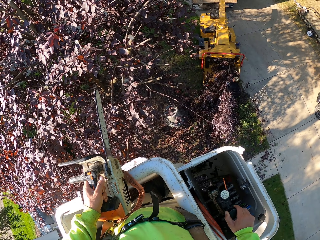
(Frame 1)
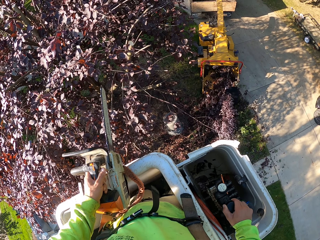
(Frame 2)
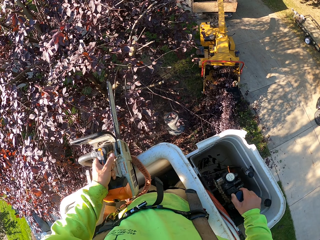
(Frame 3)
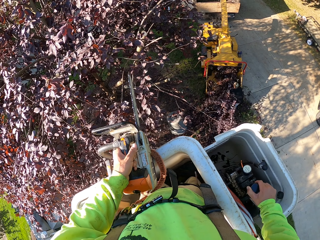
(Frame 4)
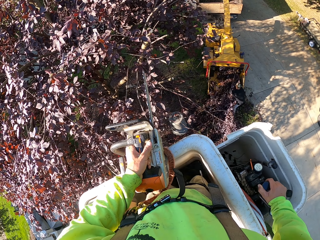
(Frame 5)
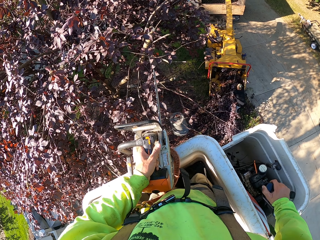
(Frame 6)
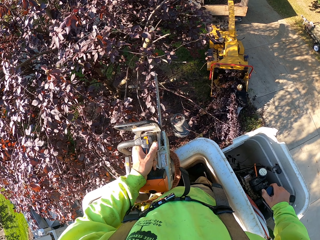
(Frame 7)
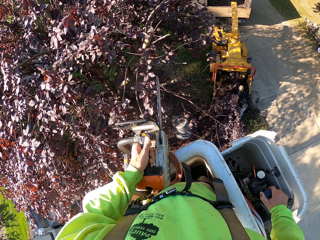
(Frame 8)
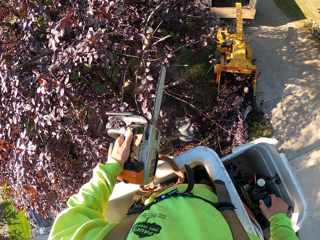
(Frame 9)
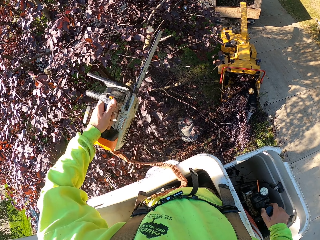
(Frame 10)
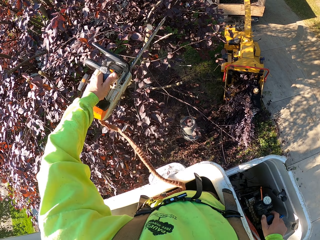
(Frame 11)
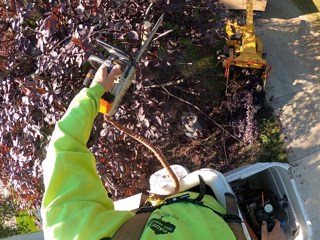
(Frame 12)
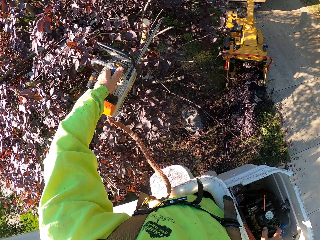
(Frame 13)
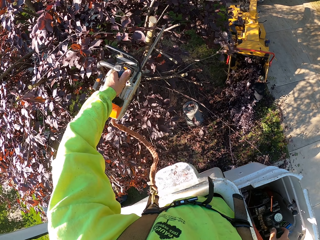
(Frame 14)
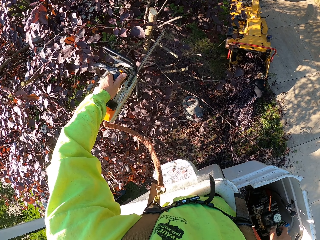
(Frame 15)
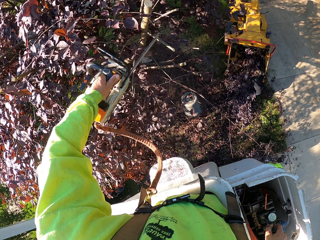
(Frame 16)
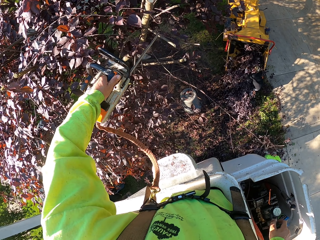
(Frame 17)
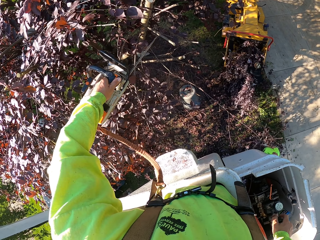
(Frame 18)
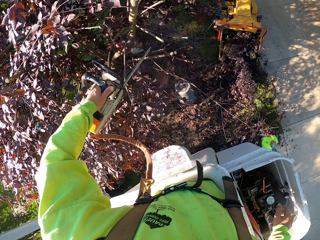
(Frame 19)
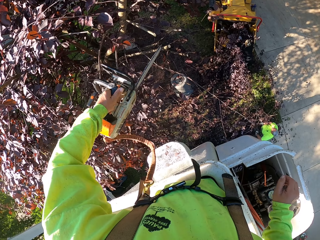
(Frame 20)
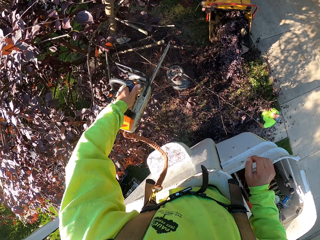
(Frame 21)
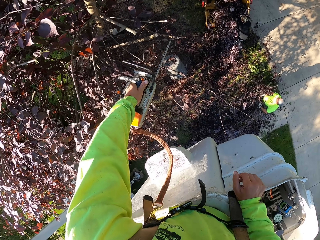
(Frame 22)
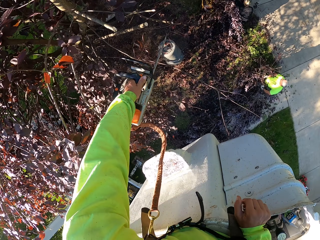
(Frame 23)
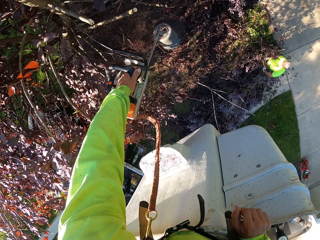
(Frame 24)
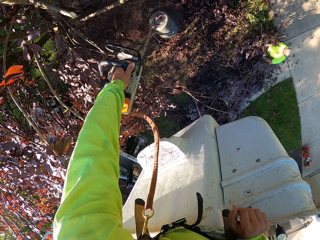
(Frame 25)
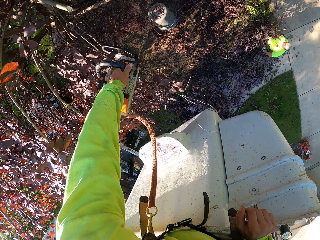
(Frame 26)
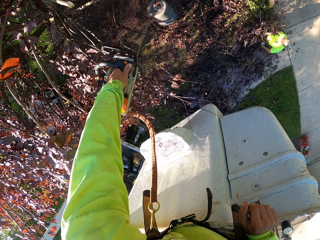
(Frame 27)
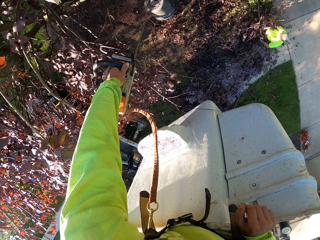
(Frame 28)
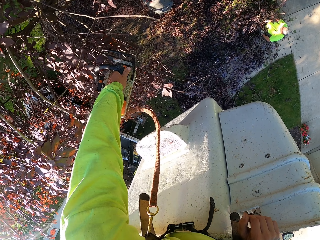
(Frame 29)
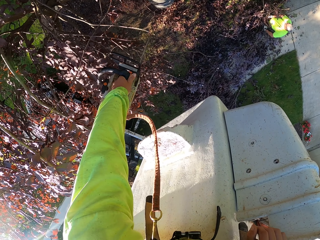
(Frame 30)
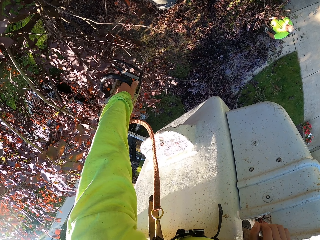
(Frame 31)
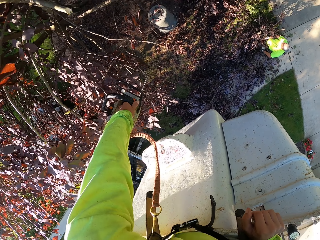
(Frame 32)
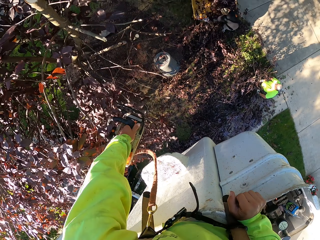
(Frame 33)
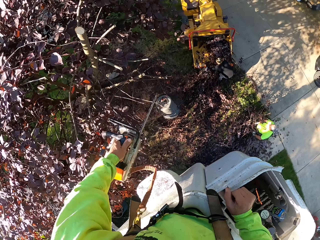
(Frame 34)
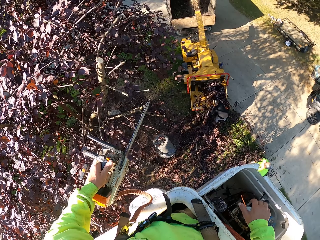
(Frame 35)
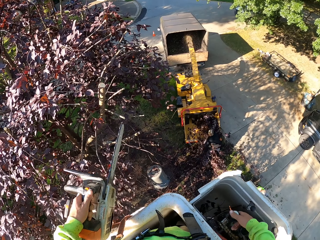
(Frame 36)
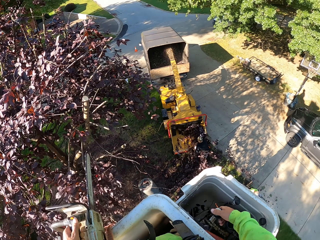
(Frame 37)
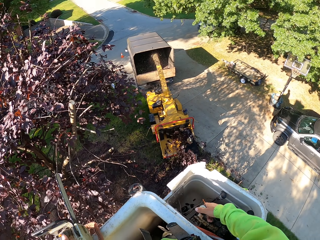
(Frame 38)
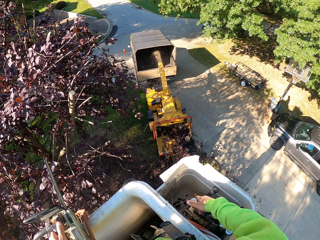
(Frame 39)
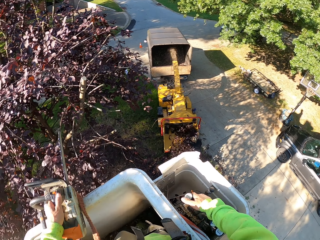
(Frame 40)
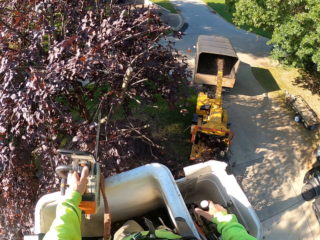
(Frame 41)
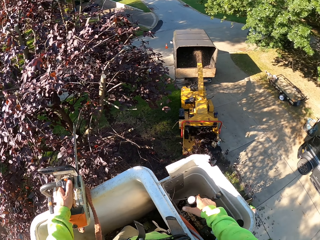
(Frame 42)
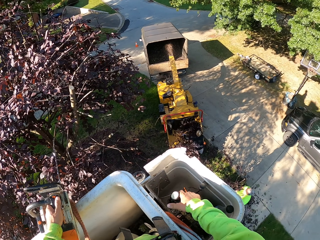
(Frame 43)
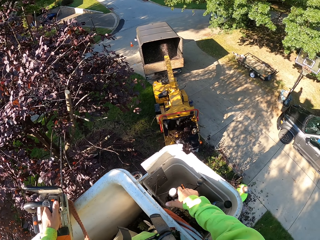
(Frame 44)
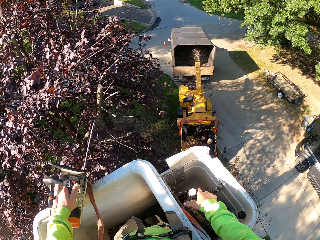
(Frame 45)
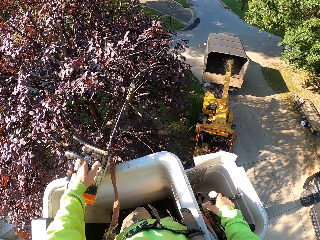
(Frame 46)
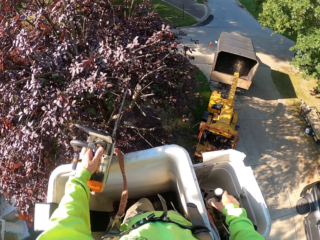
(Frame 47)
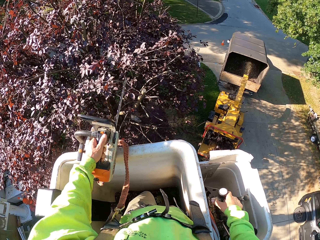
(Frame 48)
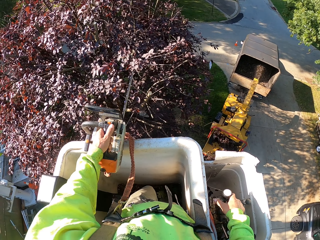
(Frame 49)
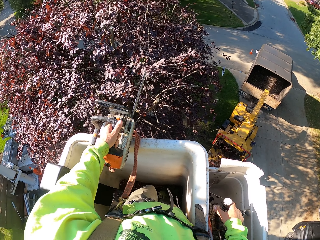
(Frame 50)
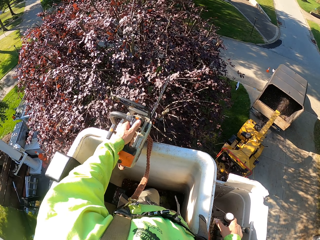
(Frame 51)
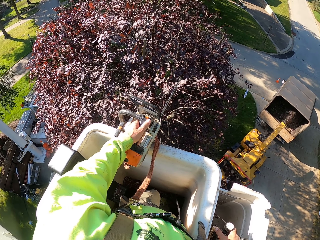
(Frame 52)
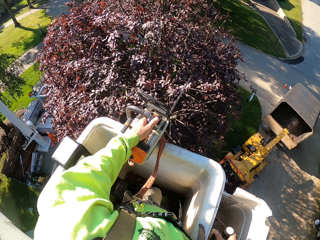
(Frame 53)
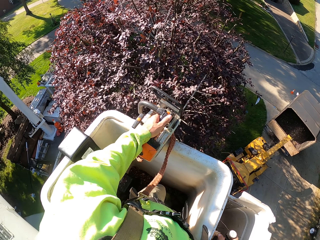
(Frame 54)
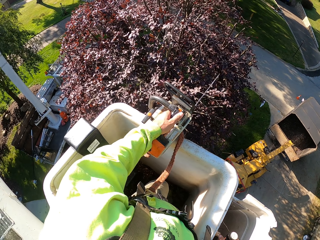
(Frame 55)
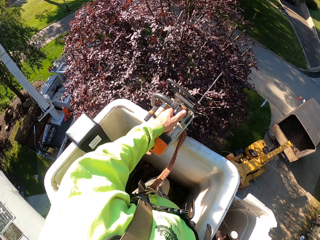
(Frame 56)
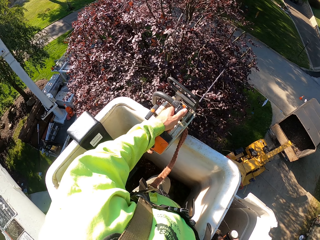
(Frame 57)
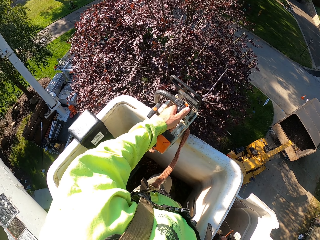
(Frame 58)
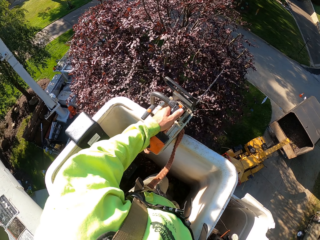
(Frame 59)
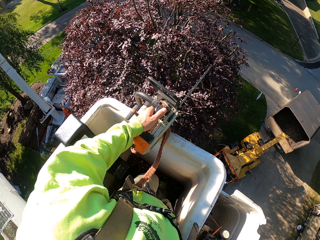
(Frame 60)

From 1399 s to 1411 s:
The camera wearer trims some tree branches with the chainsaw in his left hand. A man pulls some branches of the tree on the floor with his hands. The camera wearer holds the control sticks in the bucket of the boom lift with his right hand. He operates the boom lift with the control sticks in the bucket of the boom stick in his right hand. He places the chainsaw in his left hand on the edge of the bucket of the boom lift.

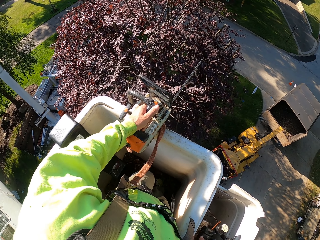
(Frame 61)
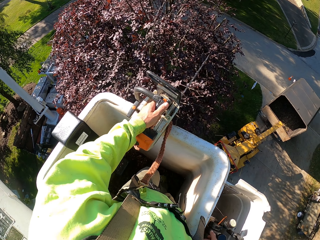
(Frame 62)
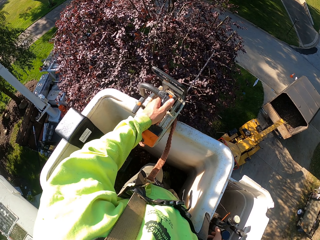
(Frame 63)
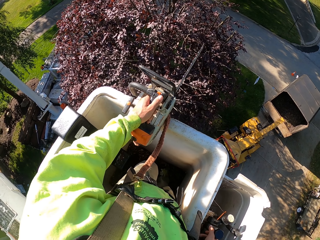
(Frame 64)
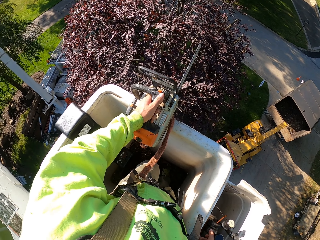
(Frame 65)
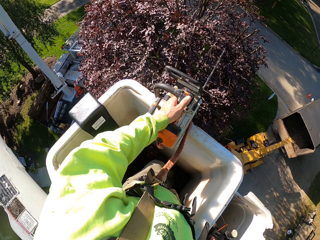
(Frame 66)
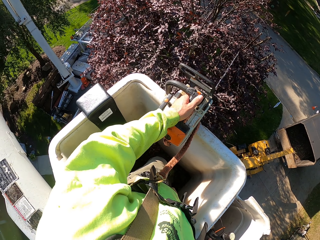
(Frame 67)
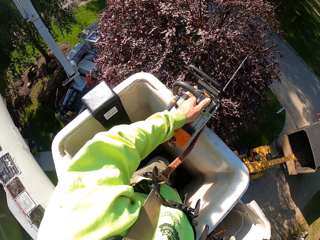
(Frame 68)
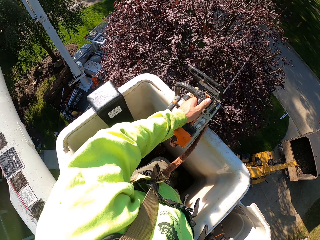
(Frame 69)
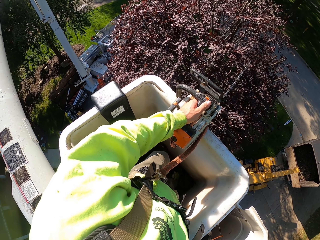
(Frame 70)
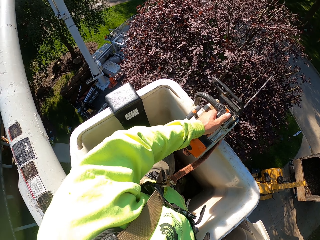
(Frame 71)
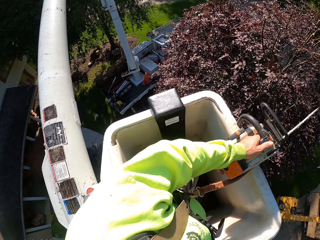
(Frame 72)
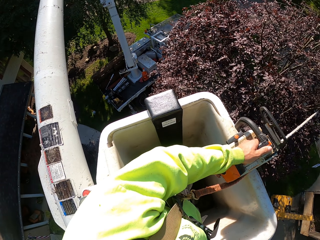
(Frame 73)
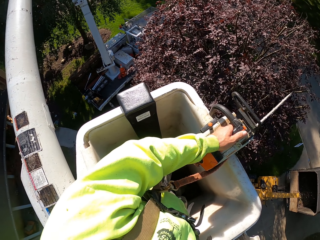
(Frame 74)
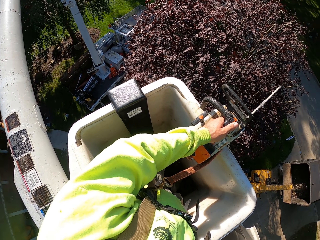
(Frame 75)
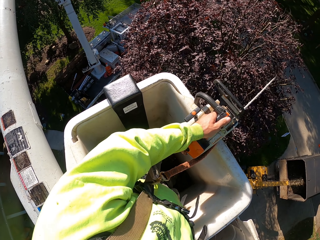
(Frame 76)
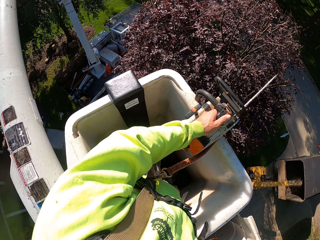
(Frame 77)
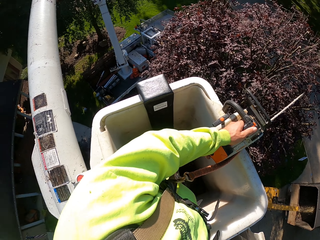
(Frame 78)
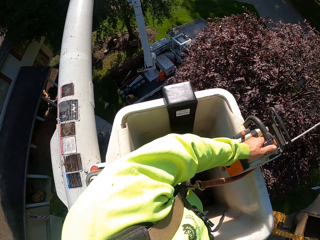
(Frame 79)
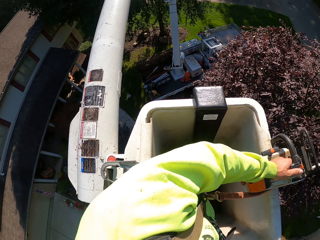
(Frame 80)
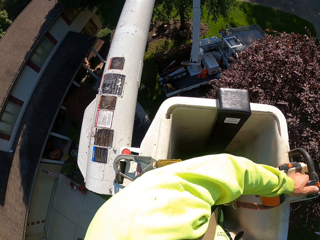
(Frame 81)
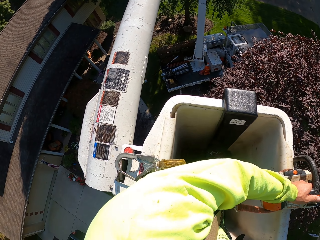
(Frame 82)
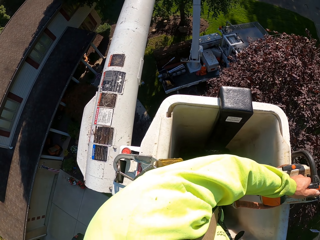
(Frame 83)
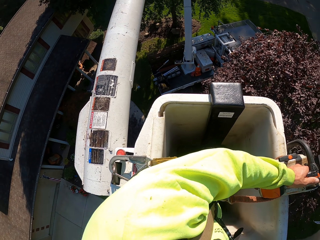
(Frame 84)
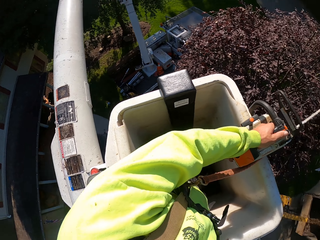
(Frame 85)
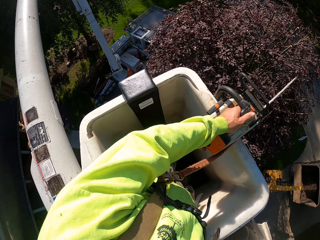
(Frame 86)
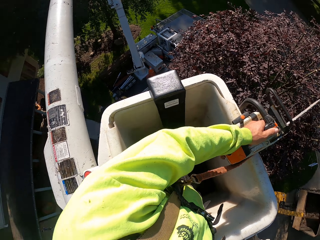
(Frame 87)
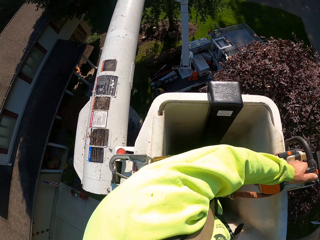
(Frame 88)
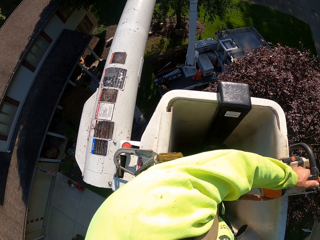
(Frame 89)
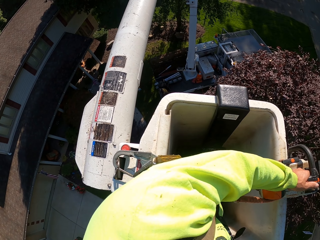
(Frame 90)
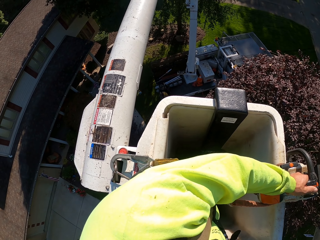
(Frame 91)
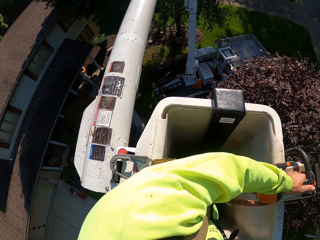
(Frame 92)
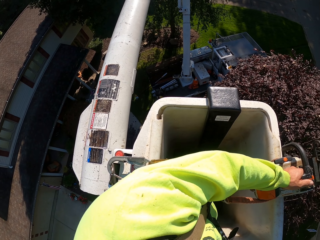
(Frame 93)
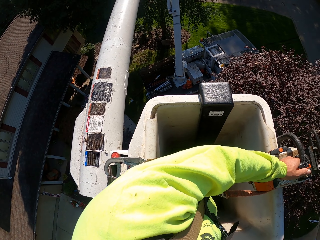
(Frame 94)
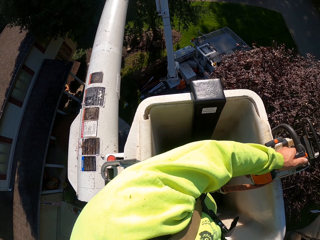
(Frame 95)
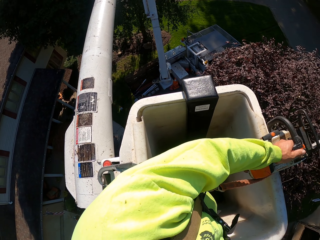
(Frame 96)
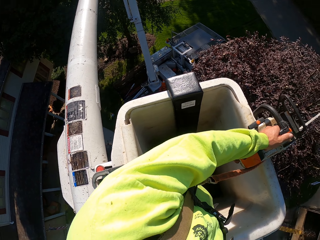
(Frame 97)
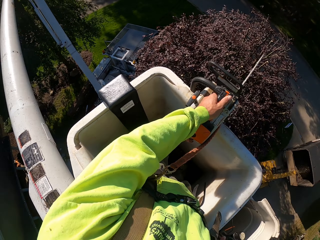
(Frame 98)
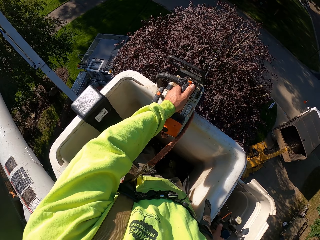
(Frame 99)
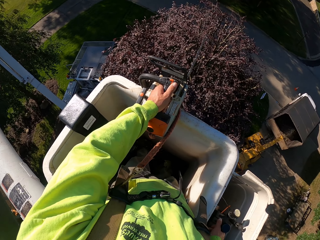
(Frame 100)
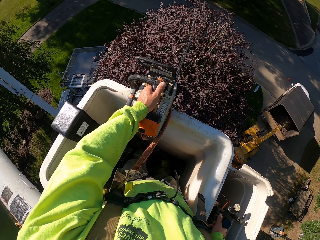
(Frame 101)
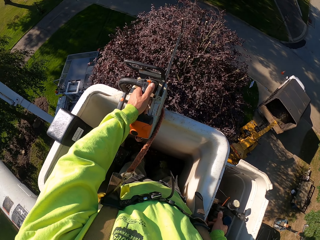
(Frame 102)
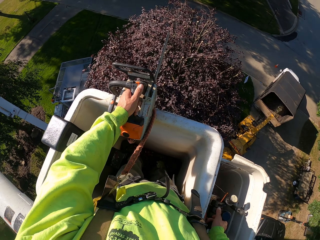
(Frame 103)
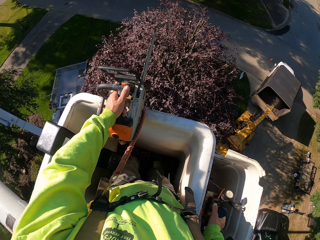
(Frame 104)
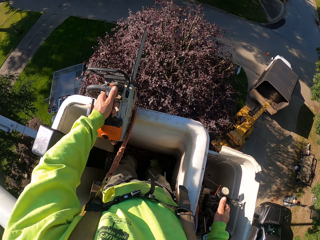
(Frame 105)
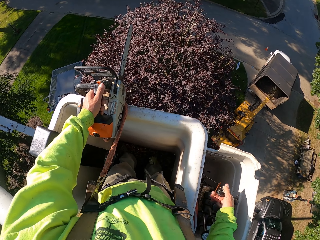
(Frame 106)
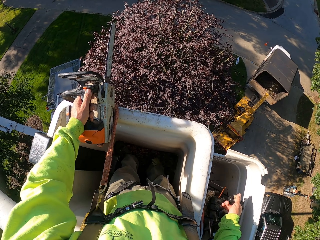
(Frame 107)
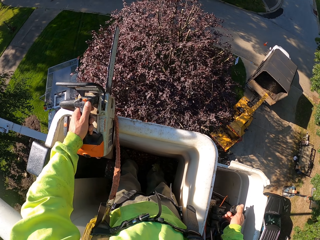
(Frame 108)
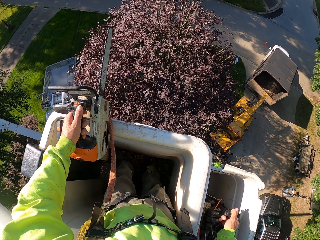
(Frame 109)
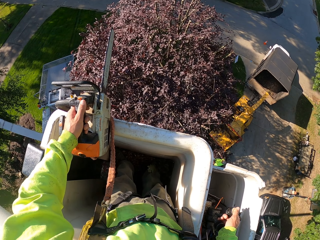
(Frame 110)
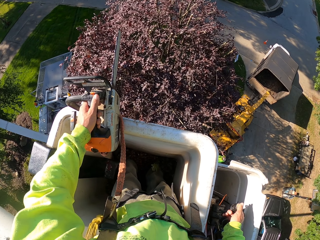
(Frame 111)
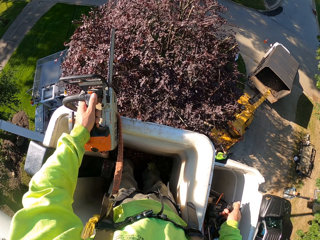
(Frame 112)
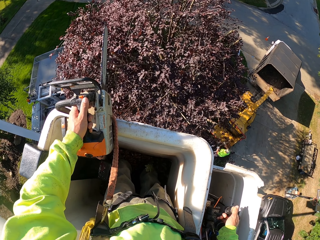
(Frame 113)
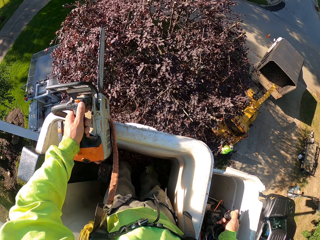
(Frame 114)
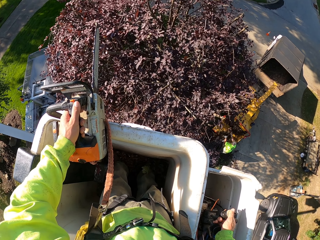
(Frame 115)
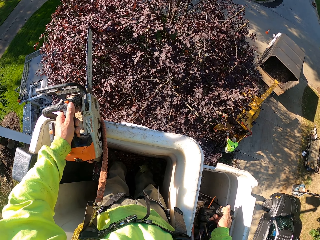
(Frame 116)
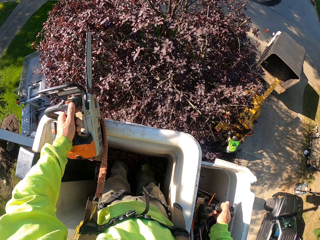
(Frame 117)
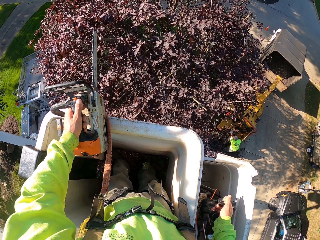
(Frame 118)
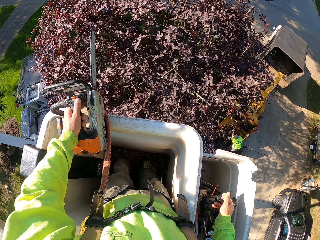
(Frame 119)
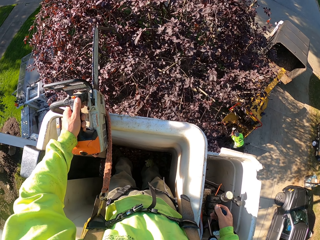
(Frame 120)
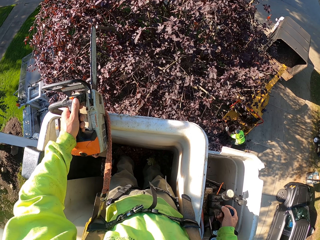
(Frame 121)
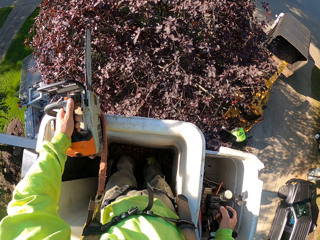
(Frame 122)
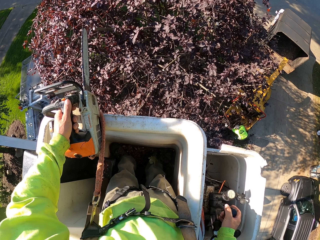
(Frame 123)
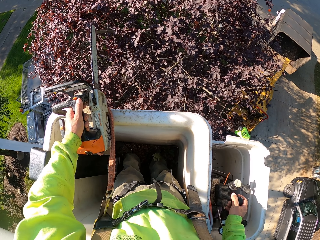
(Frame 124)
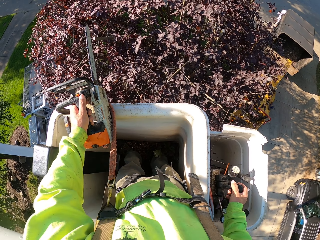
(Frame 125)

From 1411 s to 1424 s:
The man drops some tree branches in his hands in the truck. The camera wearer adjusts the carrier.
